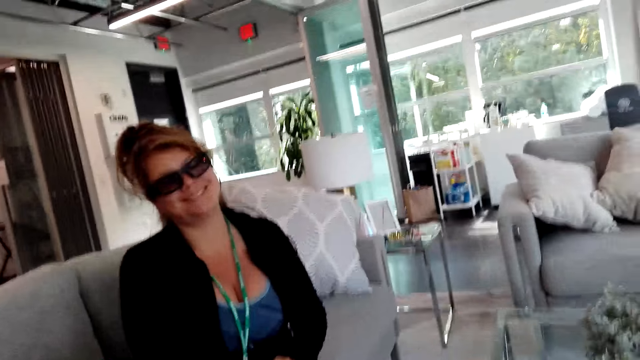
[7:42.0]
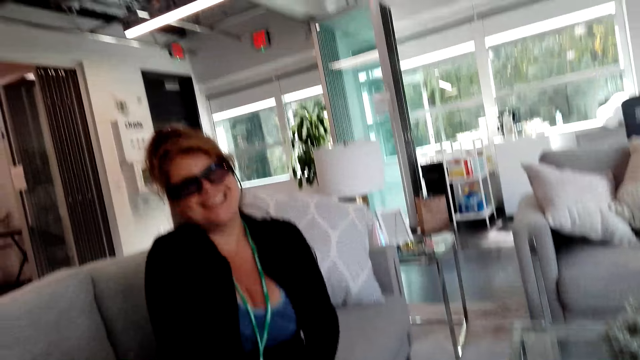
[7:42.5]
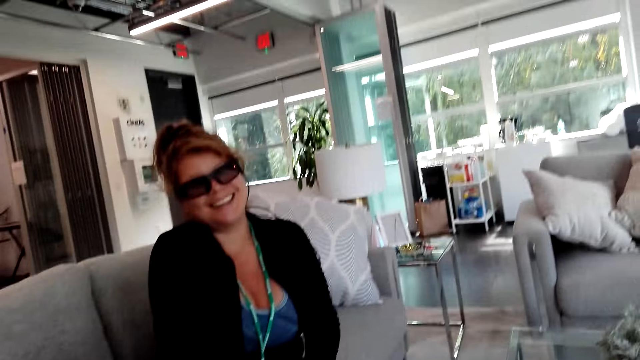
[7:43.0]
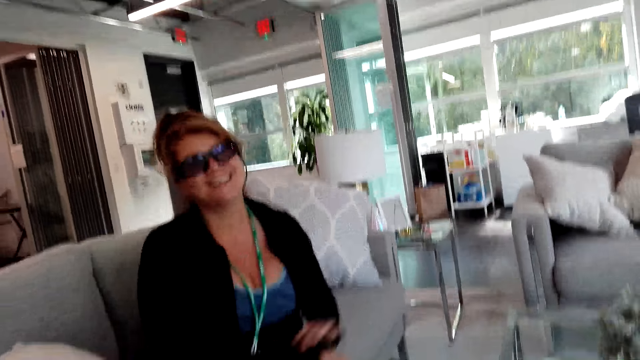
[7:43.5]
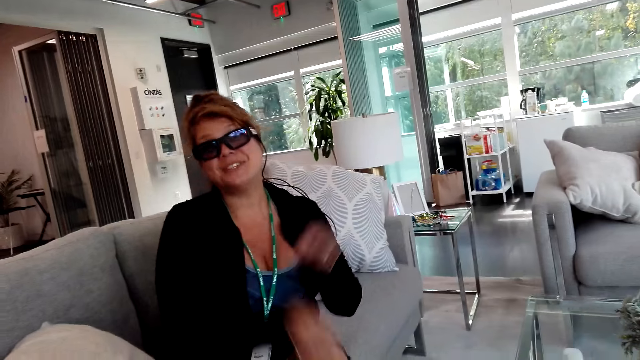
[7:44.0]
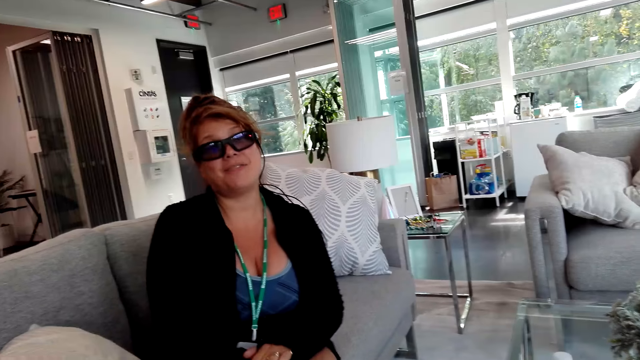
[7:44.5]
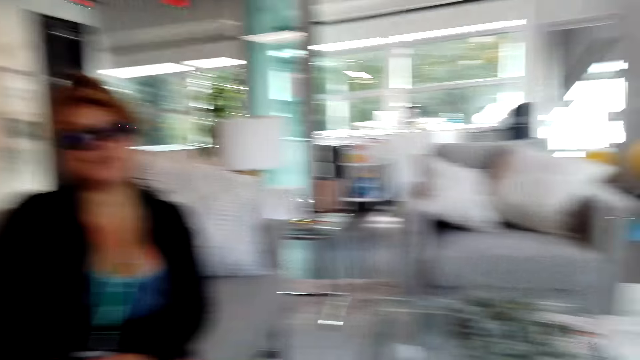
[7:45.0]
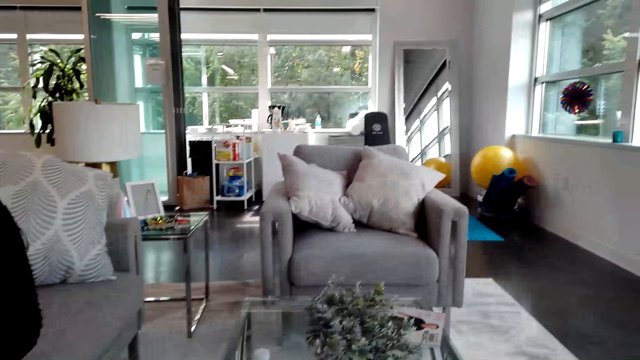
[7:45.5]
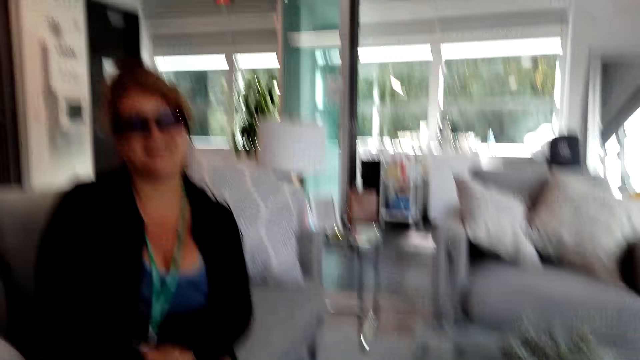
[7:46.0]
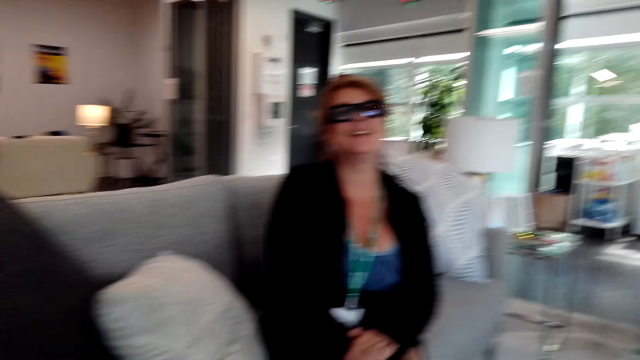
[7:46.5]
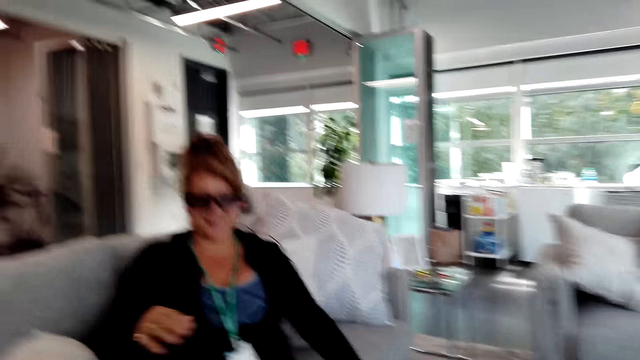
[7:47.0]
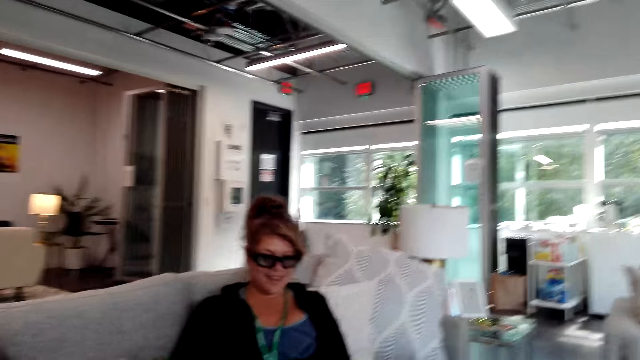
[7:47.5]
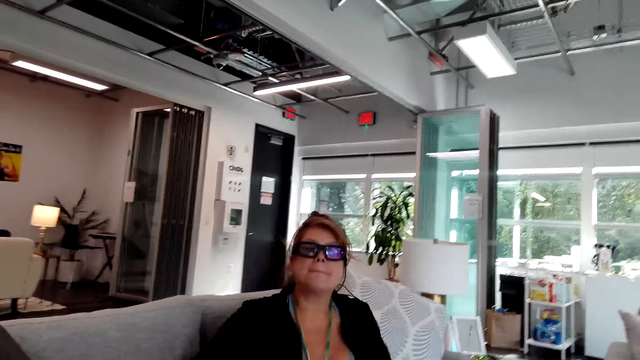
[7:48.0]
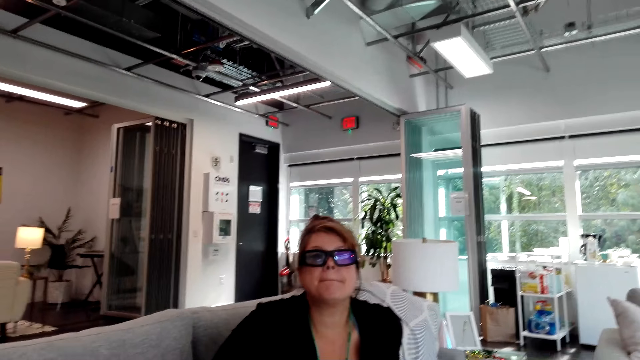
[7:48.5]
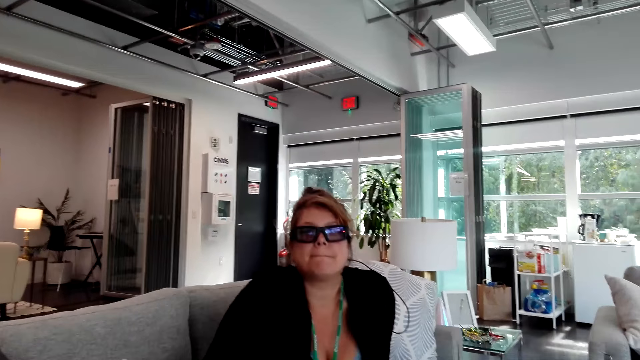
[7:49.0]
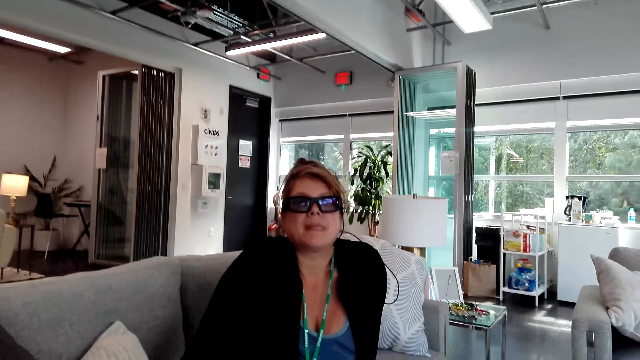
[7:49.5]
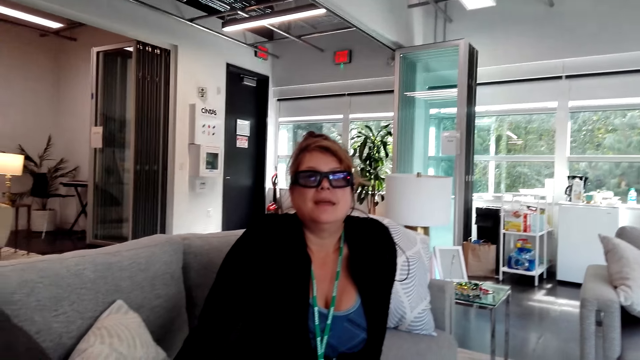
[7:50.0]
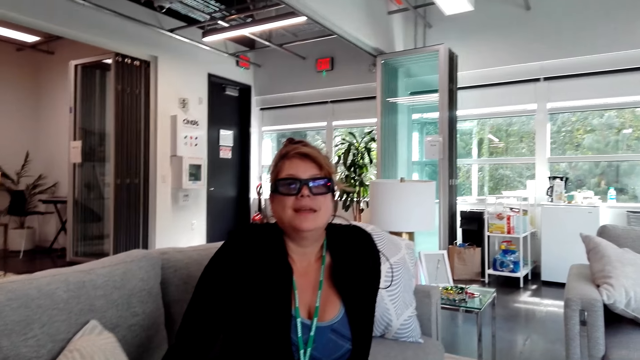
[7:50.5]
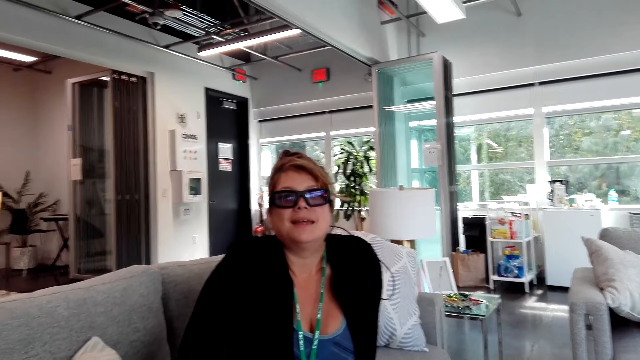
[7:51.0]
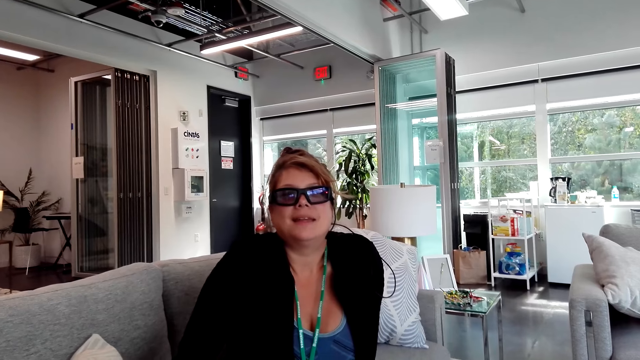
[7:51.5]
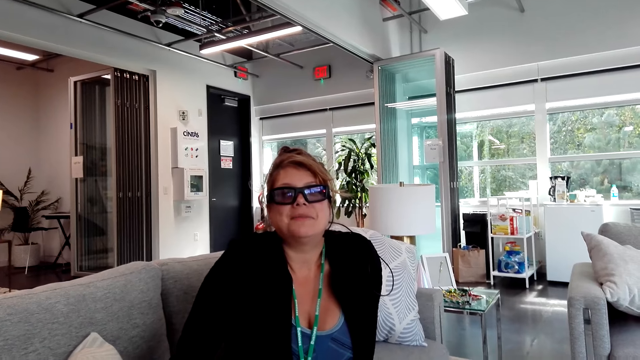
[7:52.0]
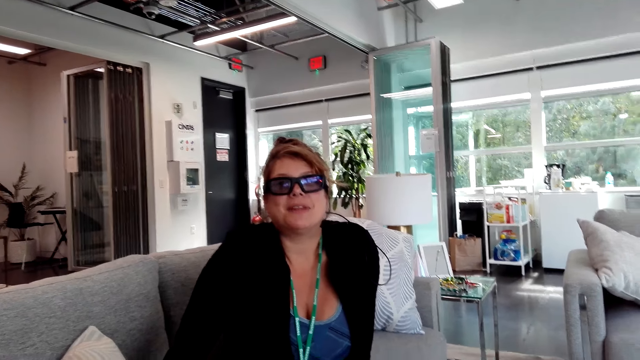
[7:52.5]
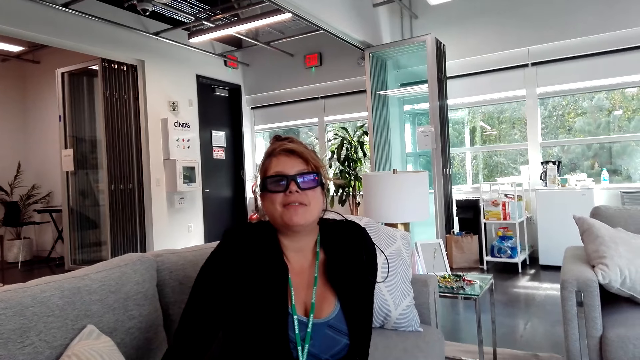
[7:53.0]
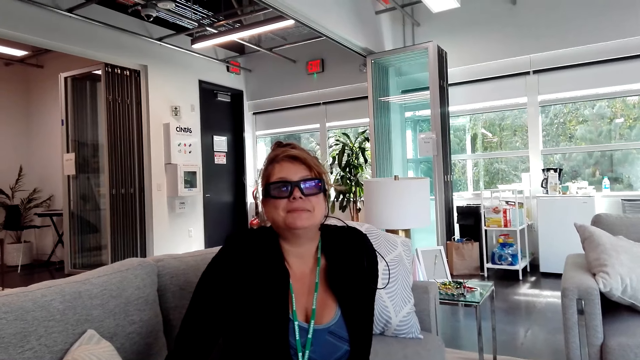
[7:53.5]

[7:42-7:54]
The woman dialogues with the camera wearer. The camera wearer talks to the woman.

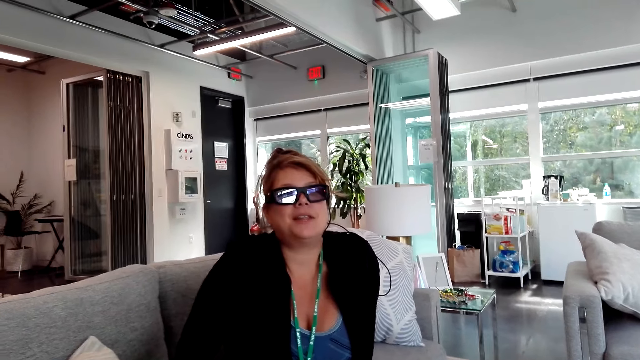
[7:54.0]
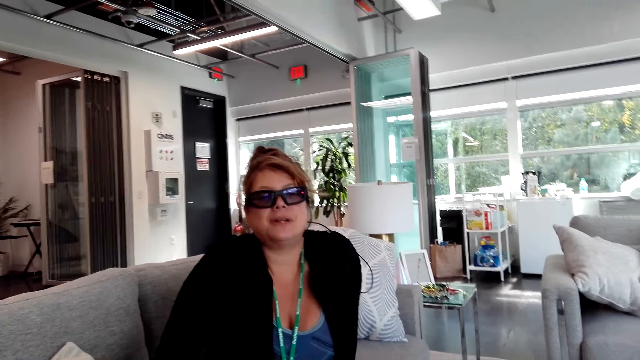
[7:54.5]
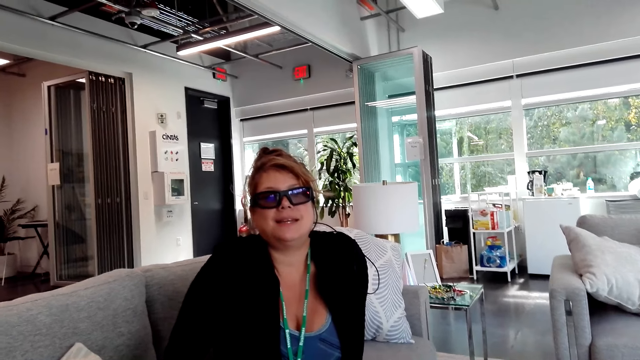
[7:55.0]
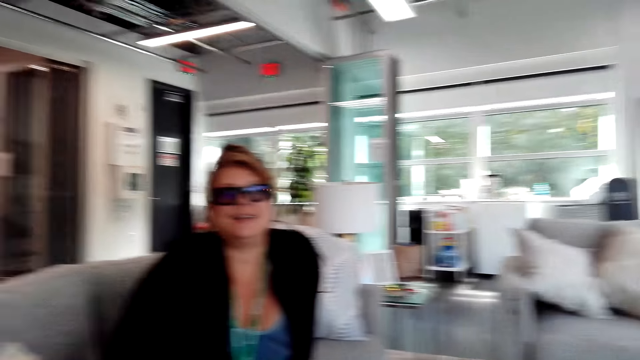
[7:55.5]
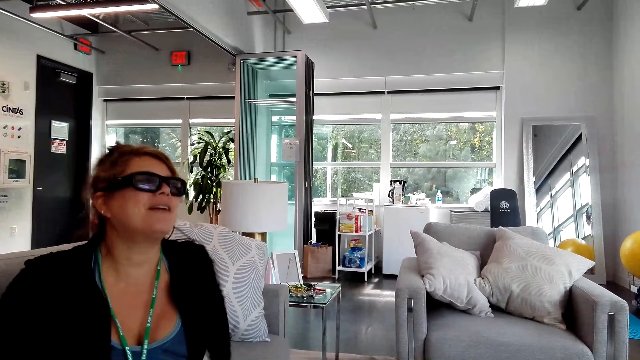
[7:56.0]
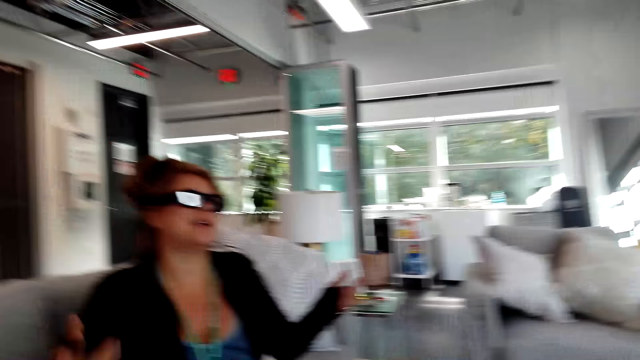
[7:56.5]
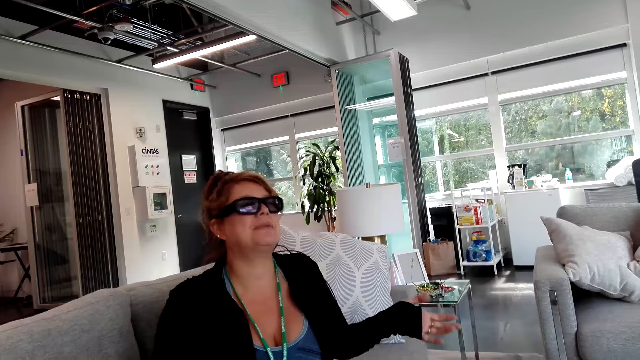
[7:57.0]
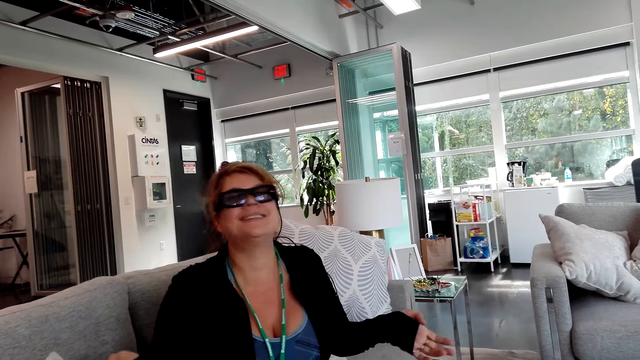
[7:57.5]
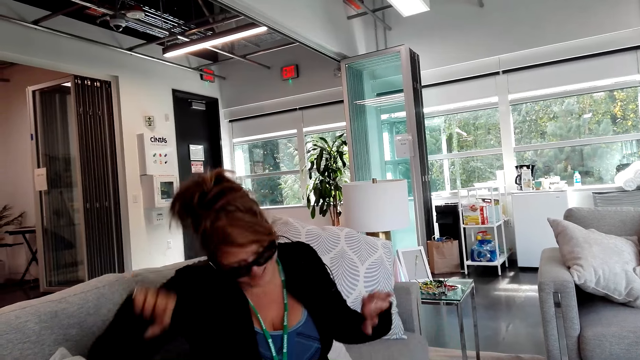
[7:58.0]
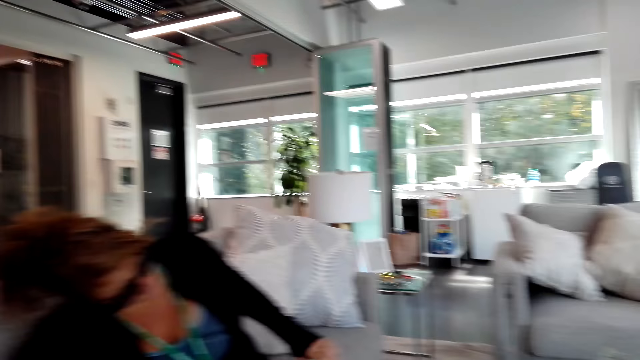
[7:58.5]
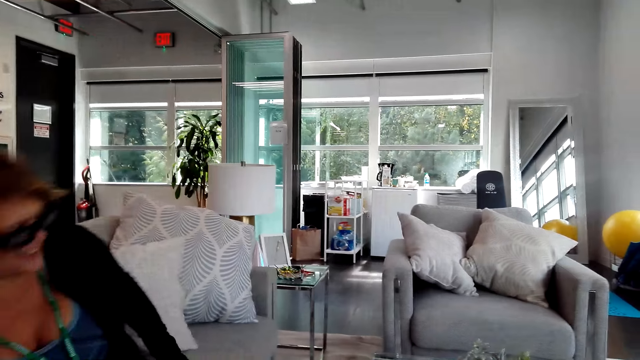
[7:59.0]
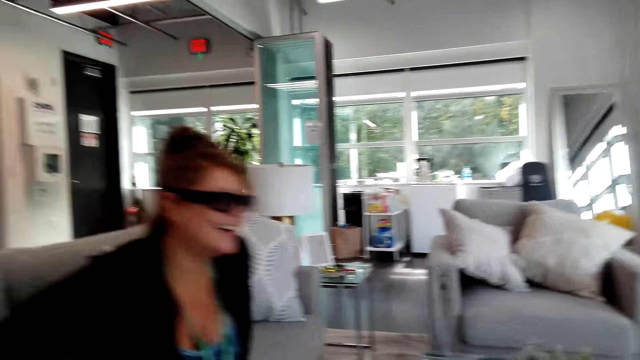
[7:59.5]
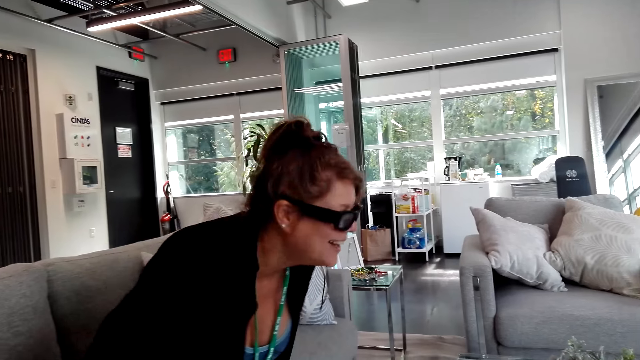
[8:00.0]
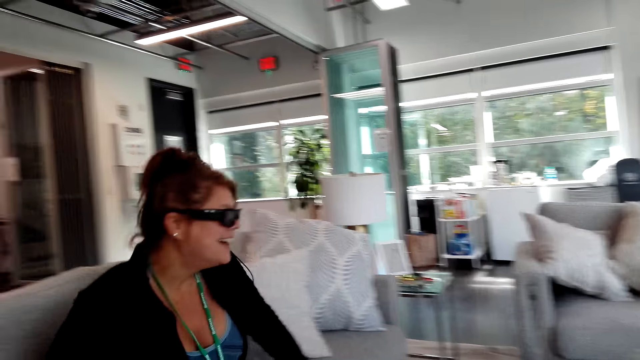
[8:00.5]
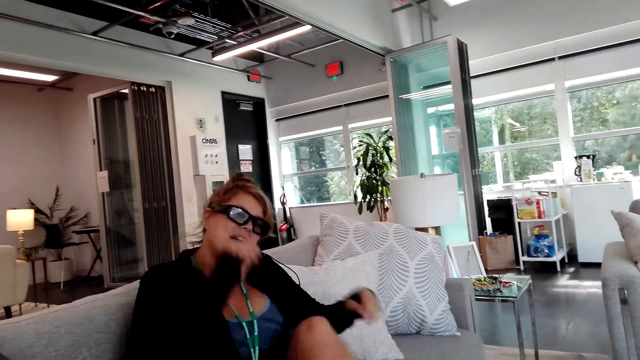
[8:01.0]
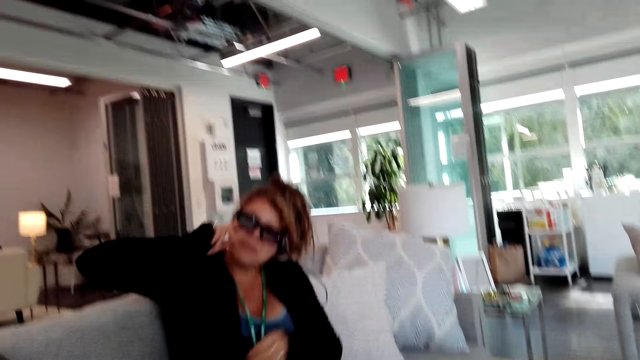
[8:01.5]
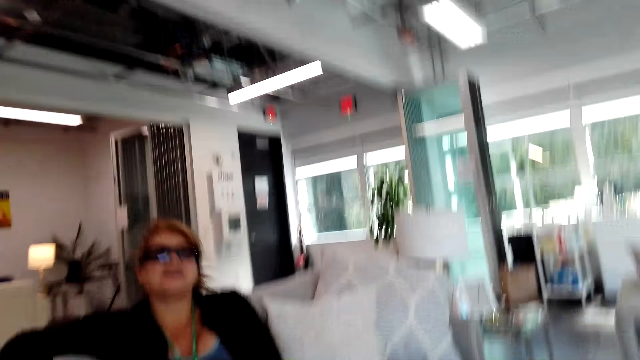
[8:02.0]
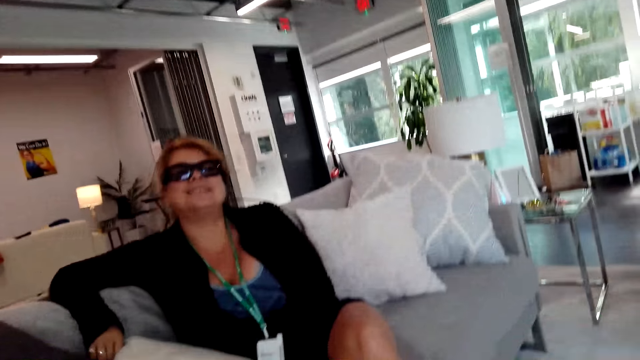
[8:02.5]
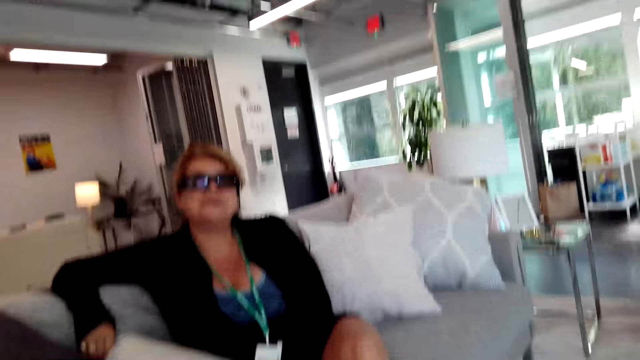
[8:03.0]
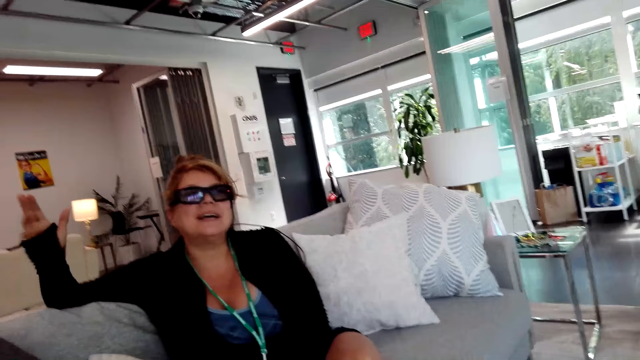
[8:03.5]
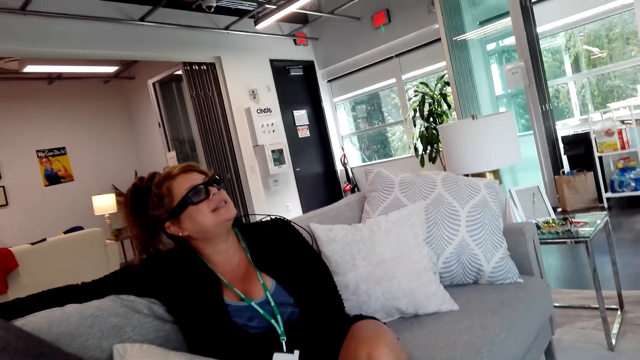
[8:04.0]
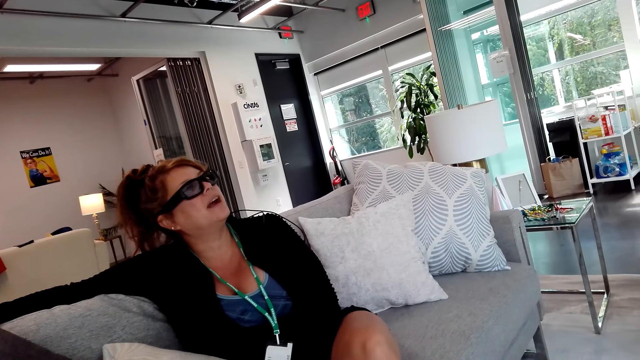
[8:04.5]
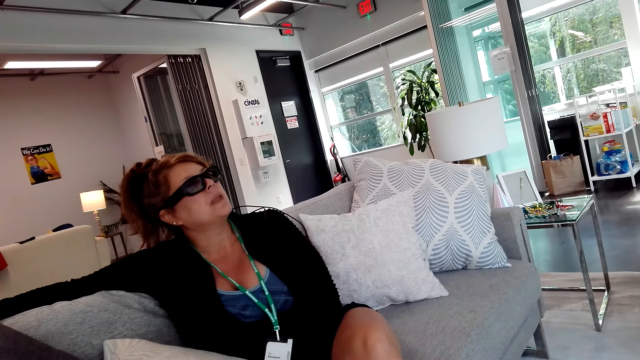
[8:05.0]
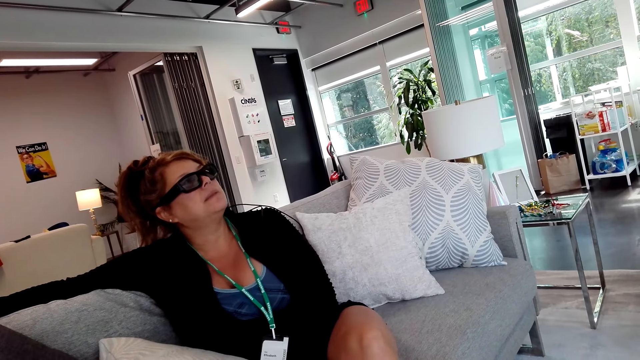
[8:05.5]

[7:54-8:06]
The woman dialogues with the camera wearer and talks with hand gestures. She dialogues with the camera wearer and sits back on the sofa. She dialogues with the camera wearer.
